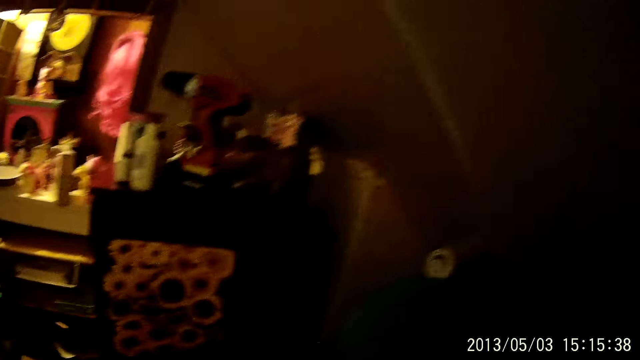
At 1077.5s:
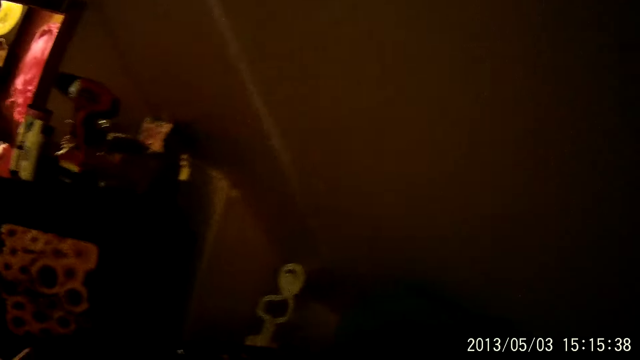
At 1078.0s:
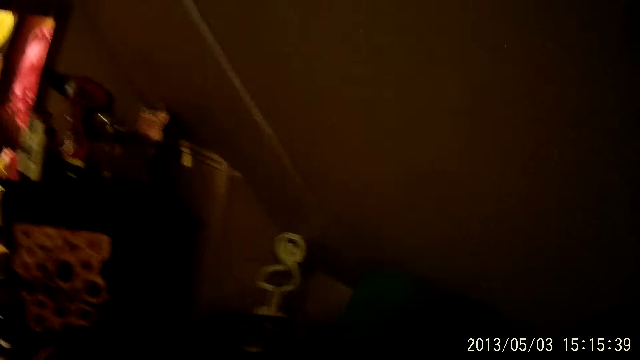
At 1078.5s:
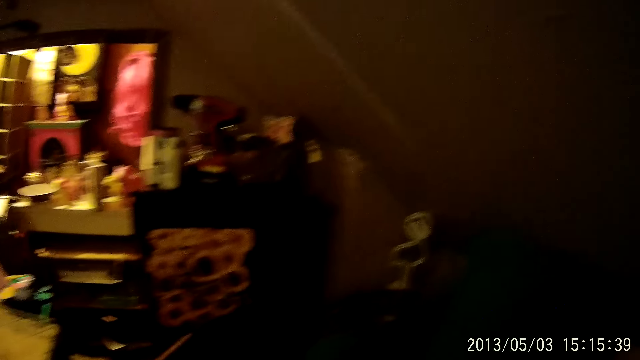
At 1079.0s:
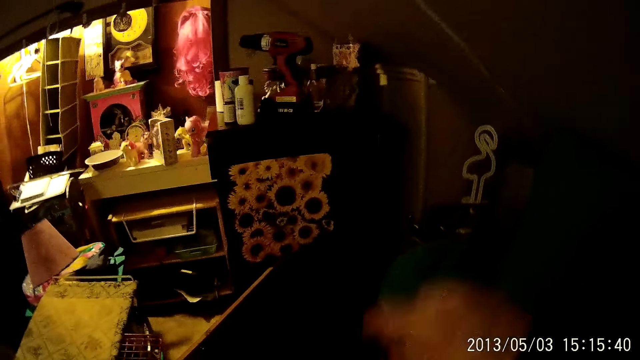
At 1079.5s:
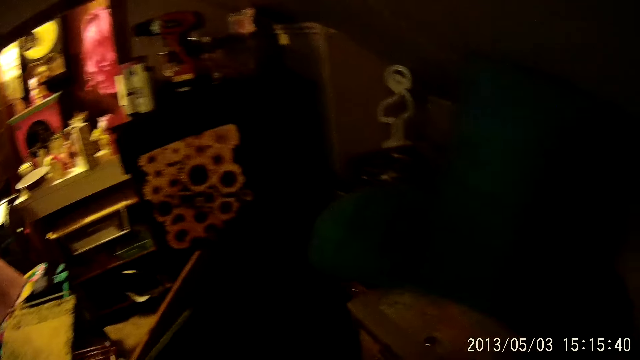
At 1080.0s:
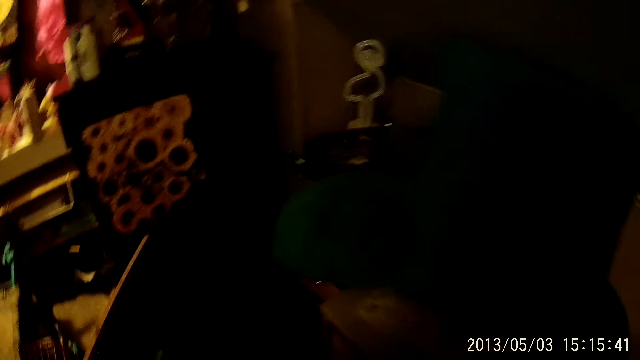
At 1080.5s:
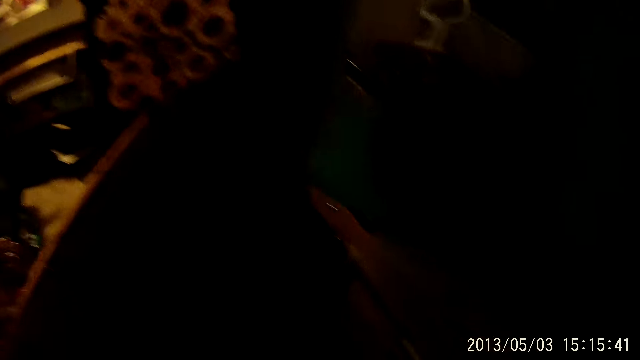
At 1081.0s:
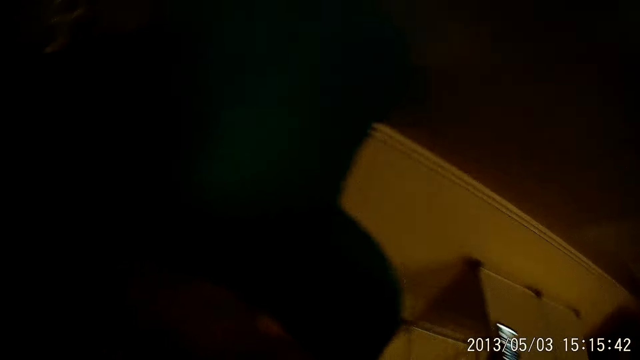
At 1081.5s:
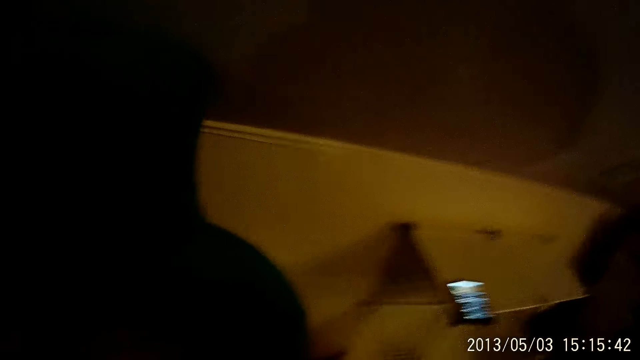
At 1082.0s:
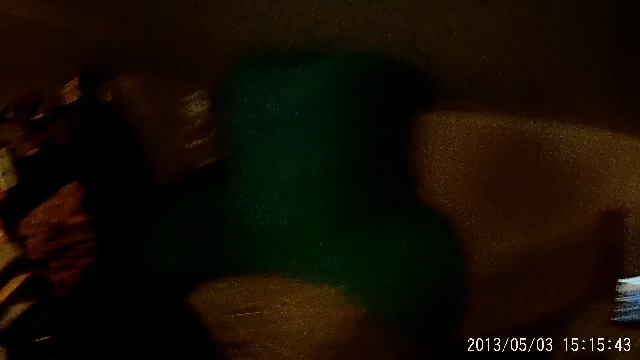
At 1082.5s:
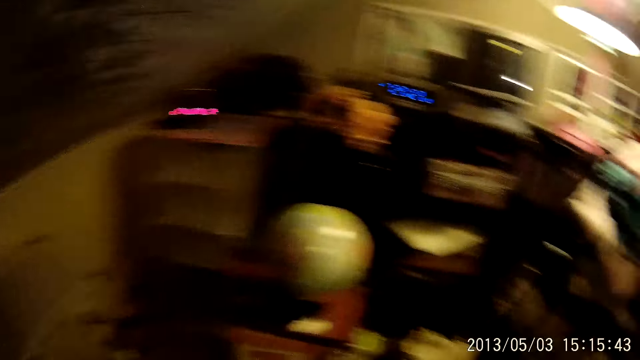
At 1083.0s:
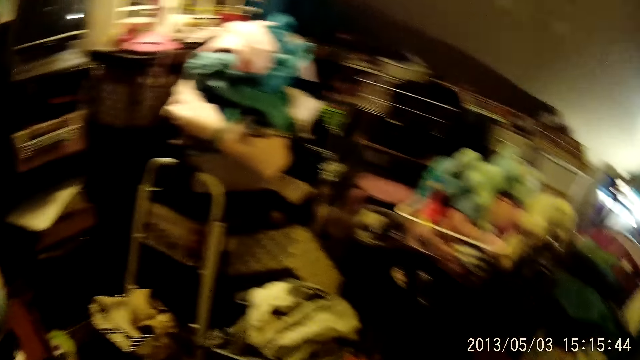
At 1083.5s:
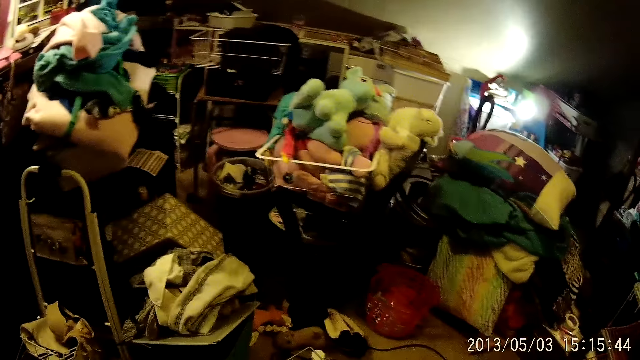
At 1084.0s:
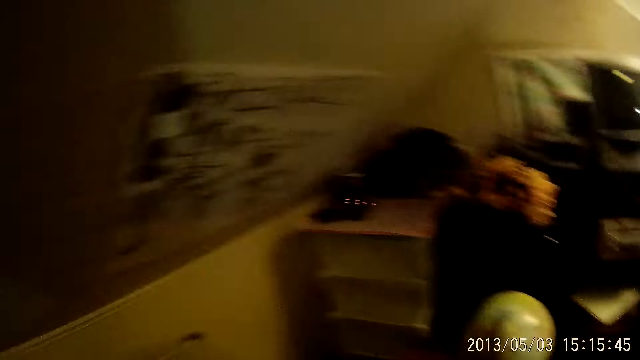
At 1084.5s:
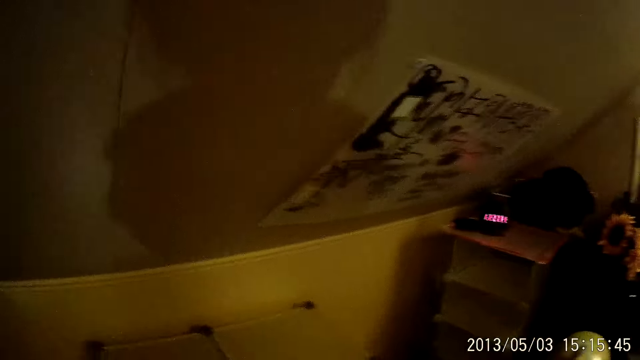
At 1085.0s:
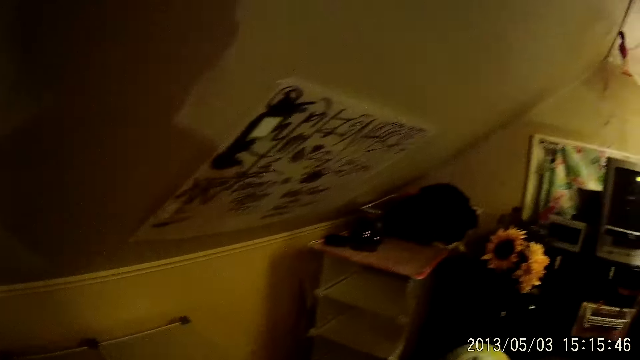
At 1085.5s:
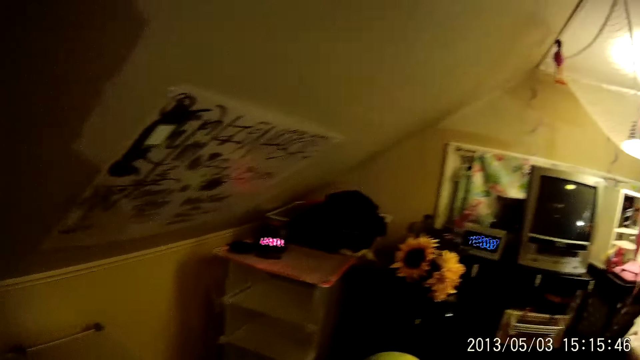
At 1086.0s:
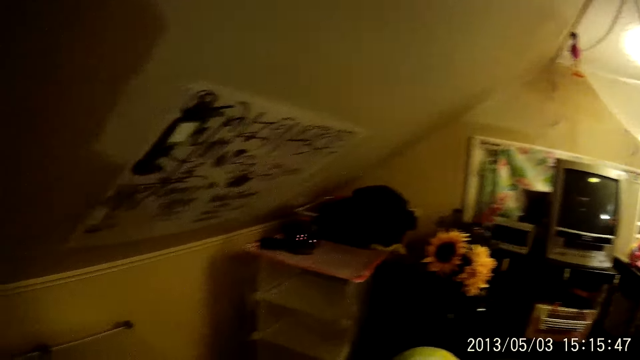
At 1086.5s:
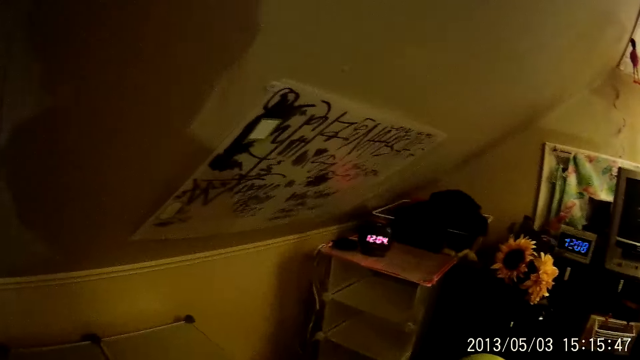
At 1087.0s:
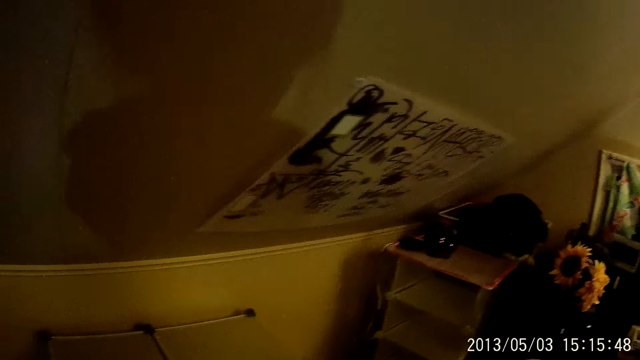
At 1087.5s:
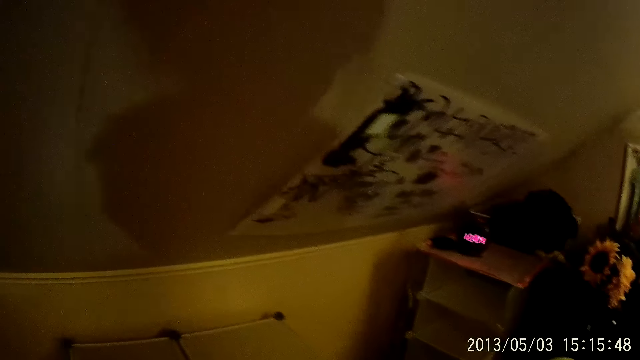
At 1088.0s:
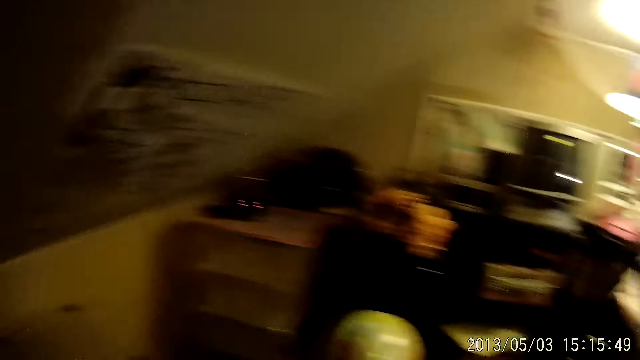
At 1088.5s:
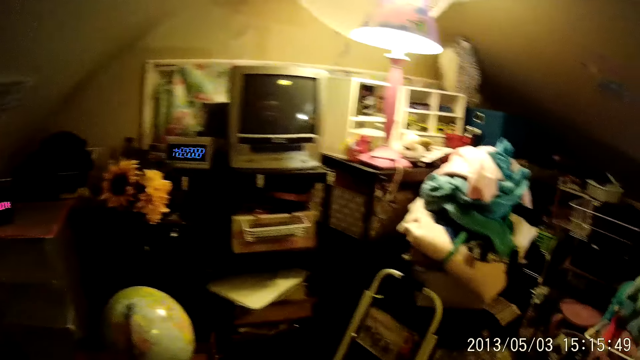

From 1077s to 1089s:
The camera wearer moves one hand.

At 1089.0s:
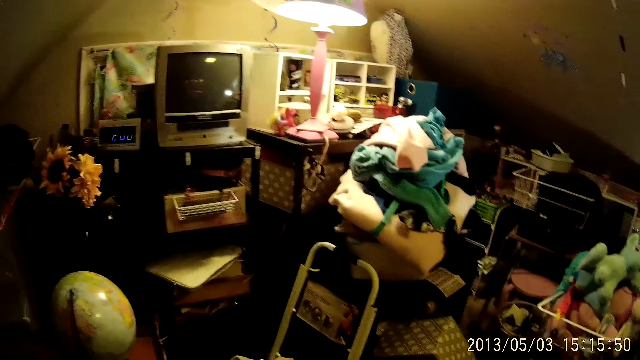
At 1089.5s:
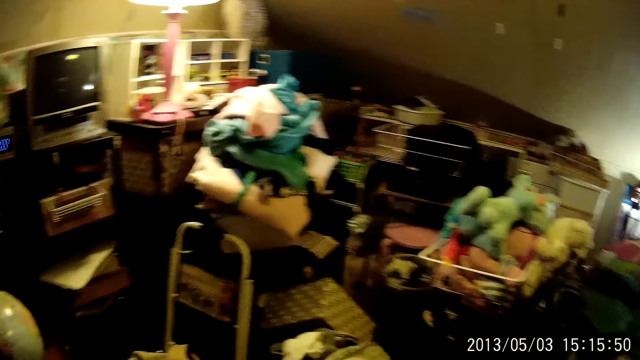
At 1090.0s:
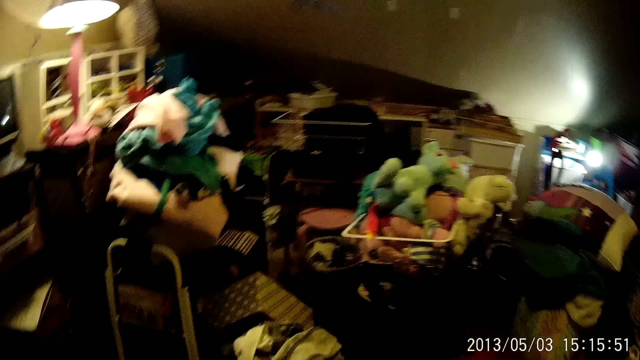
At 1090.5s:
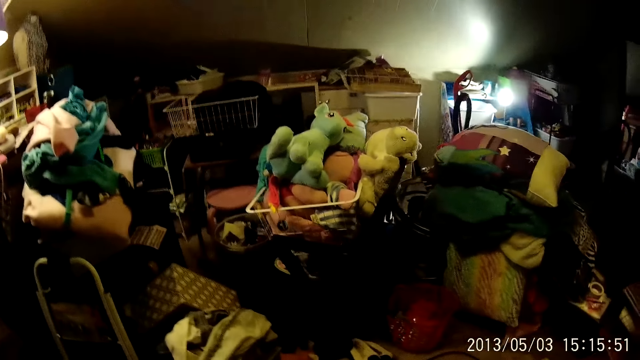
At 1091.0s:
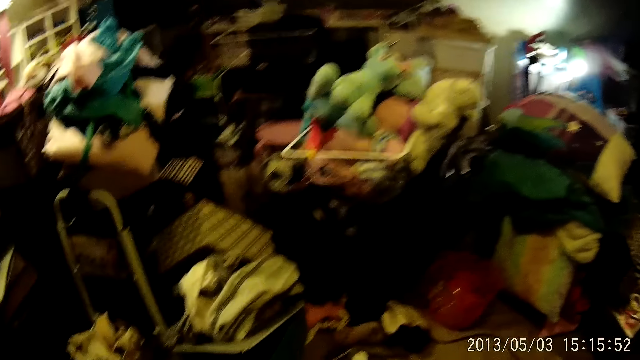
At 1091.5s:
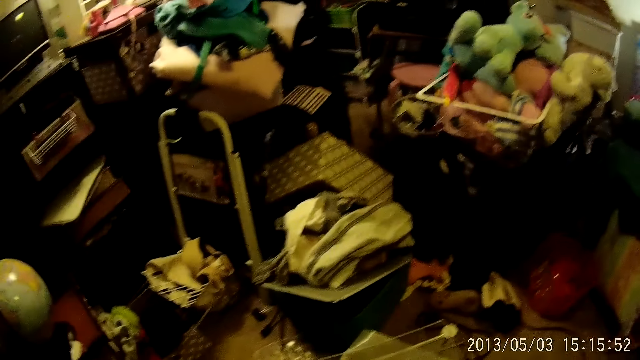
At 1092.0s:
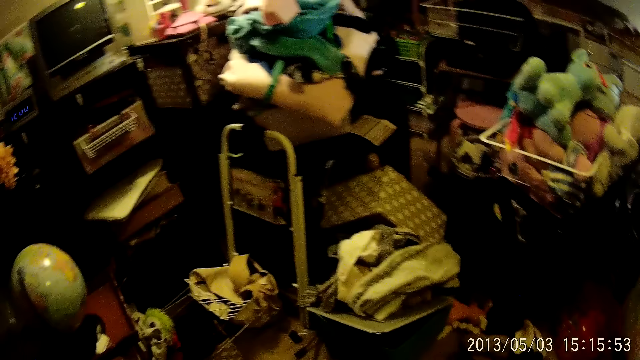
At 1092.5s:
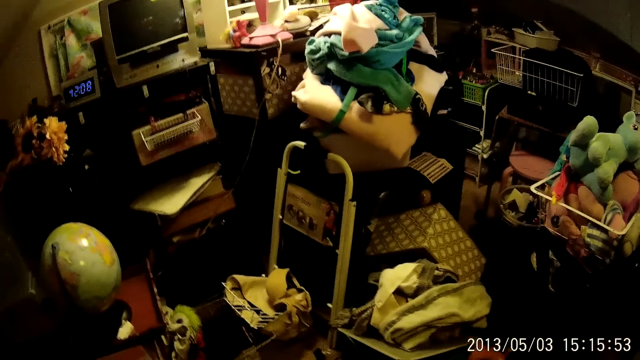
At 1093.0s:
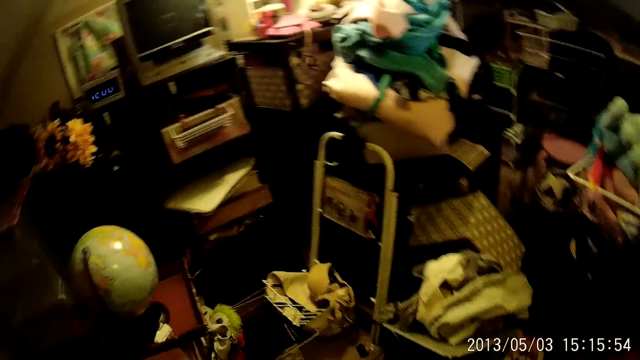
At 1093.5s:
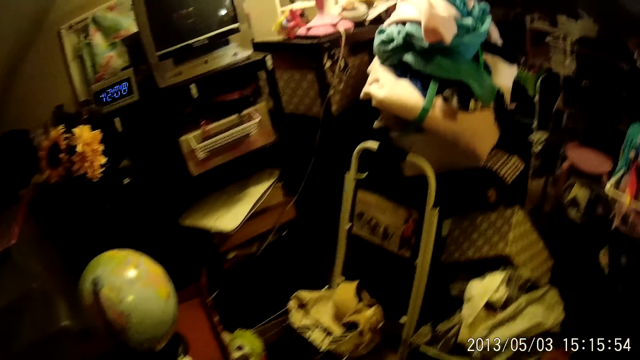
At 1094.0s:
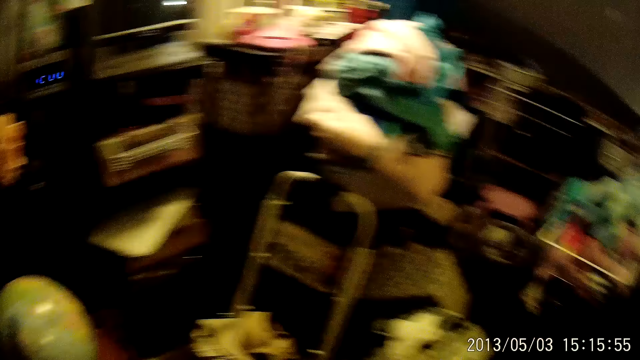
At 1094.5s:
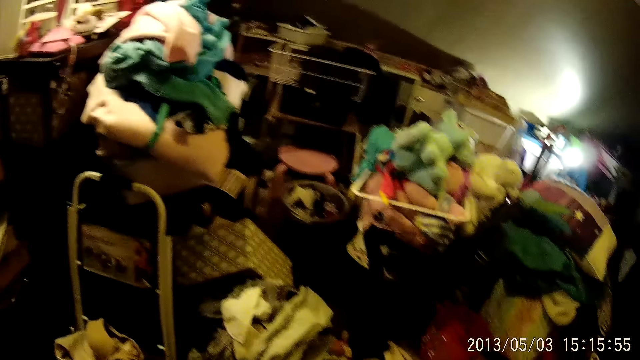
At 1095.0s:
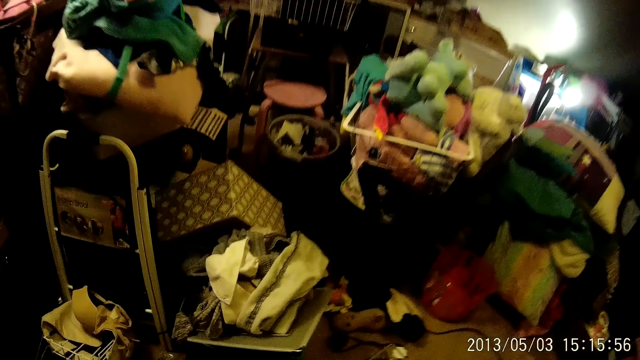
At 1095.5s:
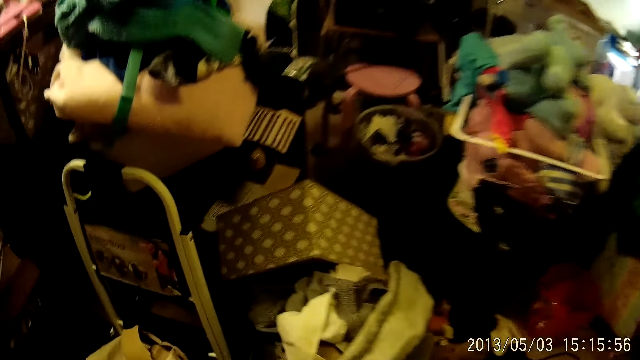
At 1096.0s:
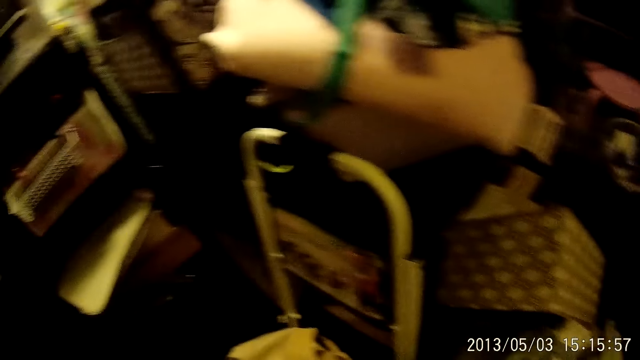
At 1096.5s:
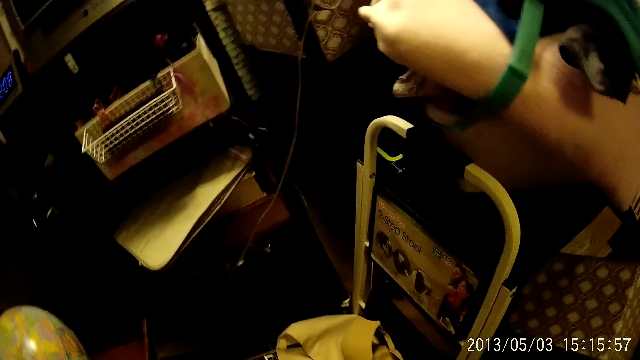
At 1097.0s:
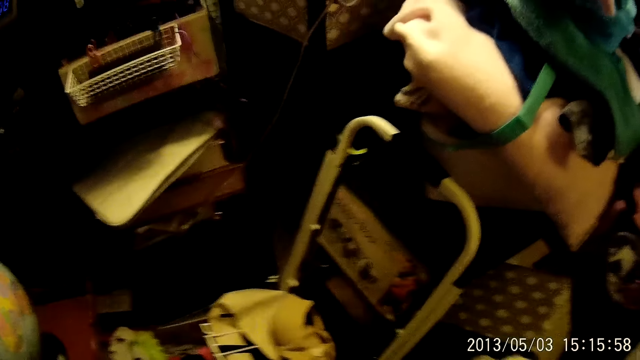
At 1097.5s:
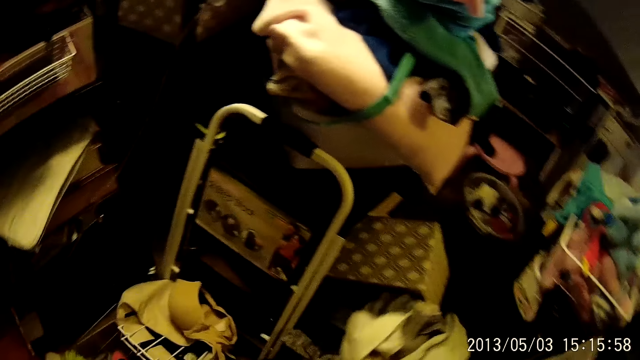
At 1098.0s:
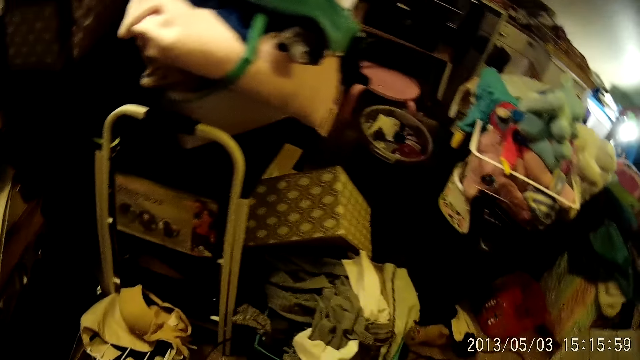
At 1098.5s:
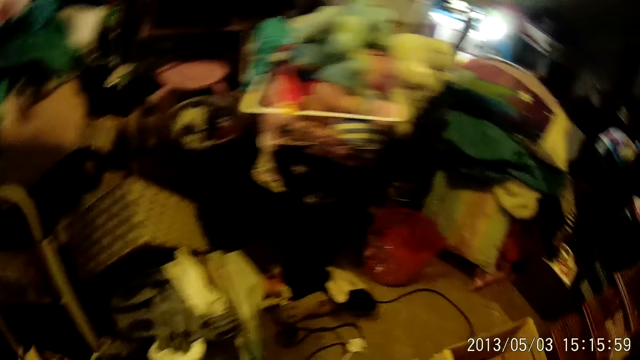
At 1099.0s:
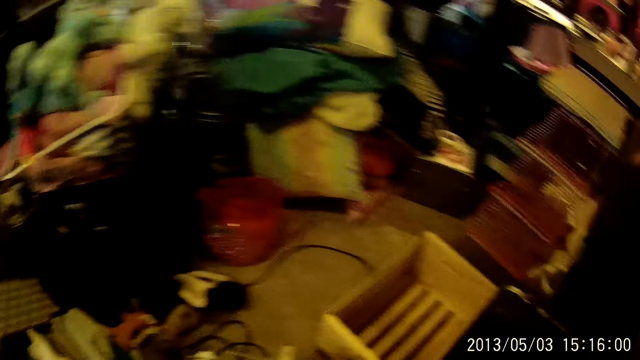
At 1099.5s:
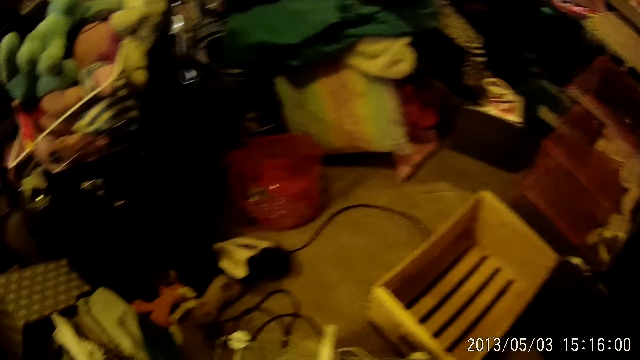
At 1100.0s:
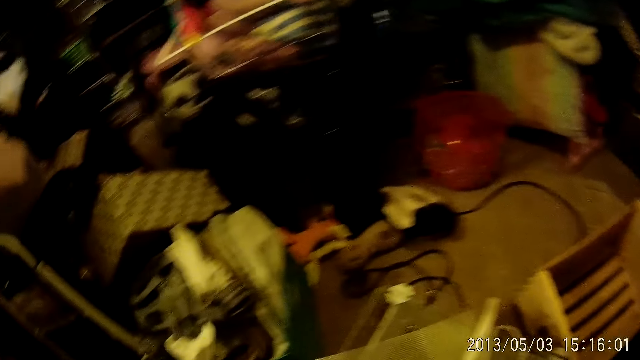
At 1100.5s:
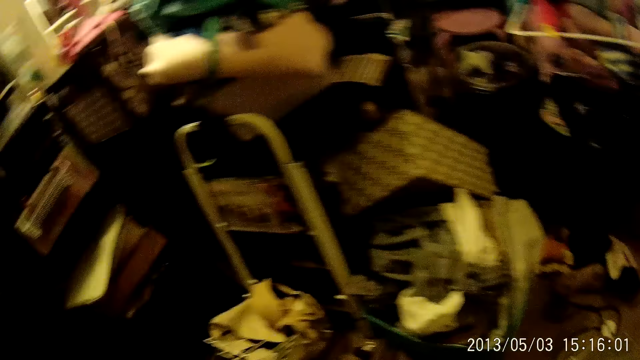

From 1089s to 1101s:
The camera wearer hits a carton on the floor with both hands.
